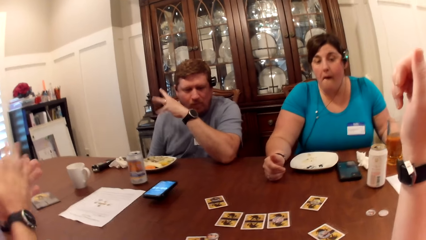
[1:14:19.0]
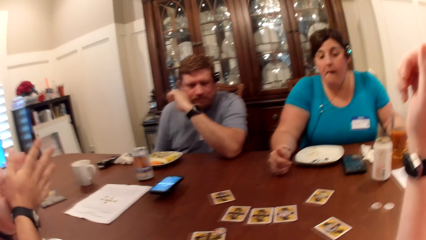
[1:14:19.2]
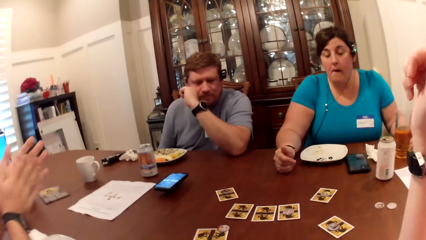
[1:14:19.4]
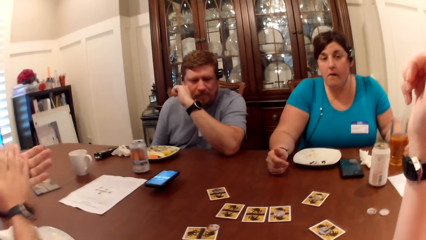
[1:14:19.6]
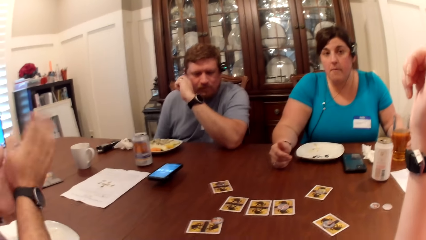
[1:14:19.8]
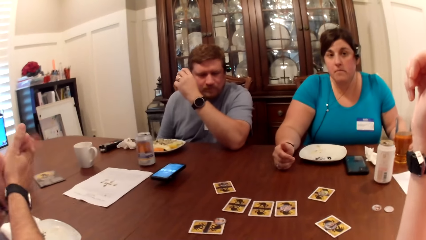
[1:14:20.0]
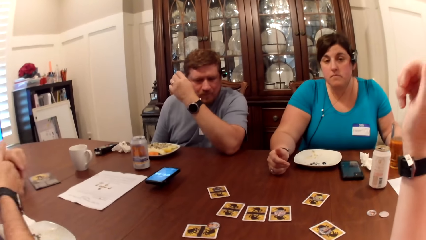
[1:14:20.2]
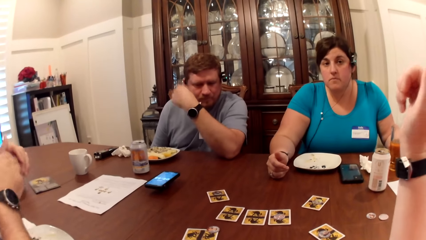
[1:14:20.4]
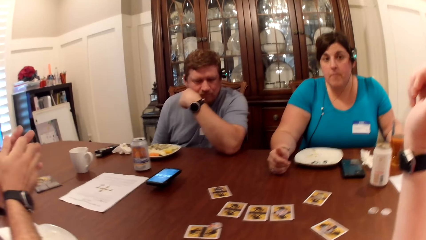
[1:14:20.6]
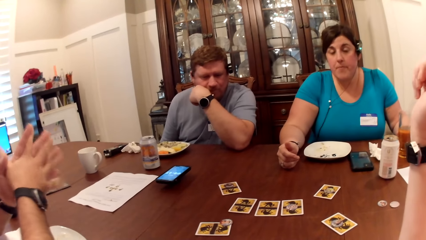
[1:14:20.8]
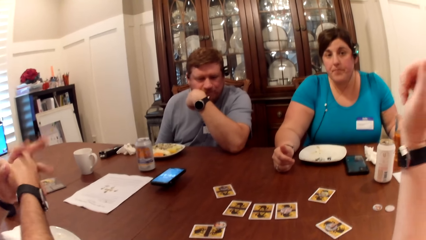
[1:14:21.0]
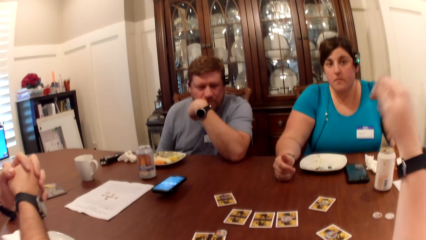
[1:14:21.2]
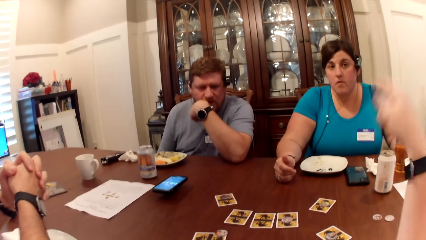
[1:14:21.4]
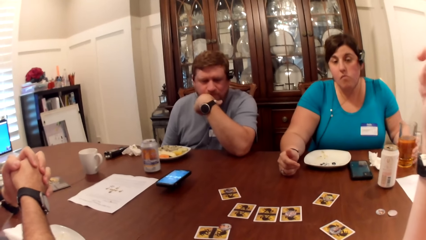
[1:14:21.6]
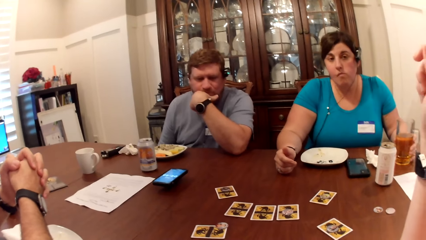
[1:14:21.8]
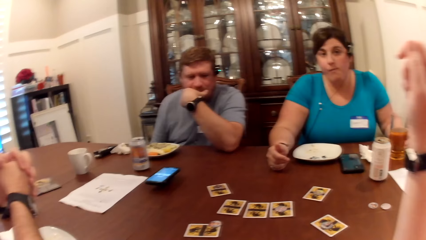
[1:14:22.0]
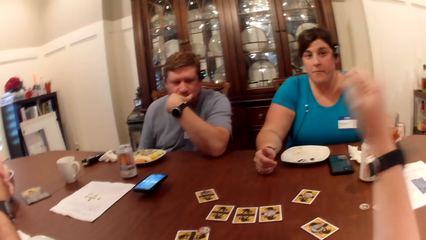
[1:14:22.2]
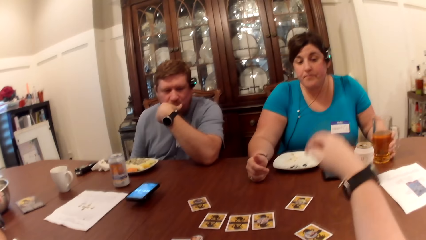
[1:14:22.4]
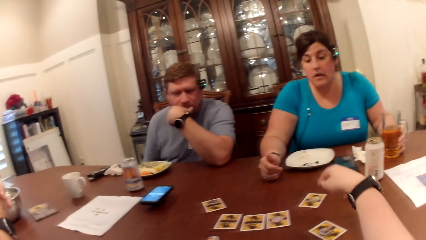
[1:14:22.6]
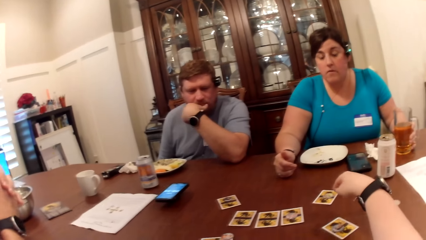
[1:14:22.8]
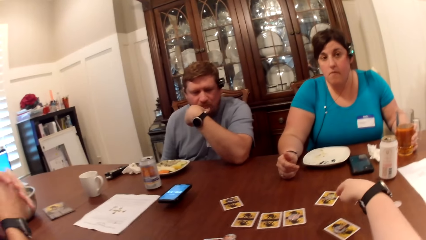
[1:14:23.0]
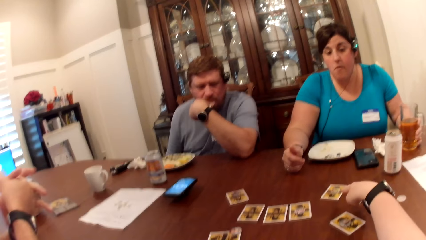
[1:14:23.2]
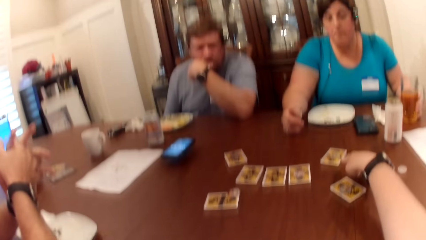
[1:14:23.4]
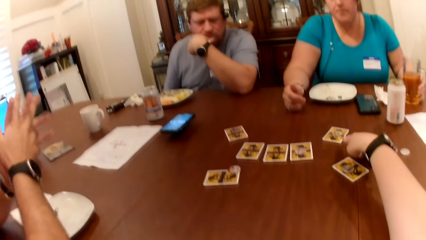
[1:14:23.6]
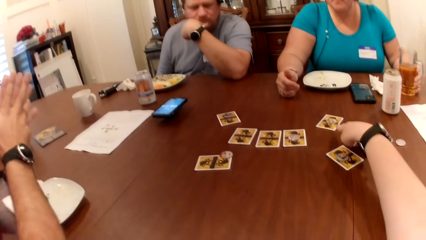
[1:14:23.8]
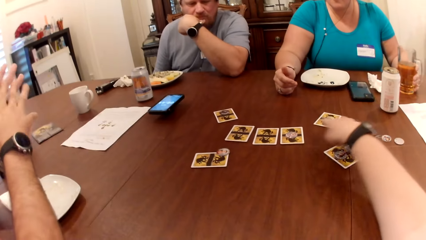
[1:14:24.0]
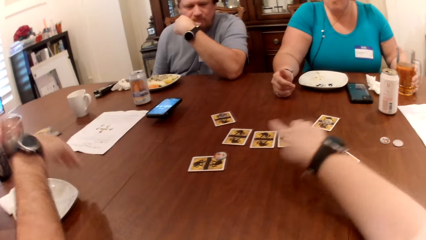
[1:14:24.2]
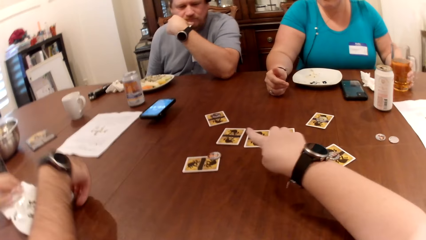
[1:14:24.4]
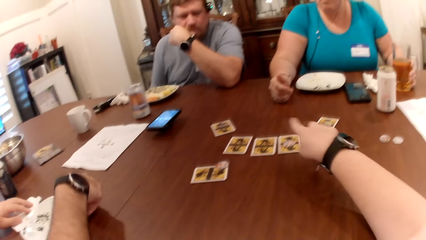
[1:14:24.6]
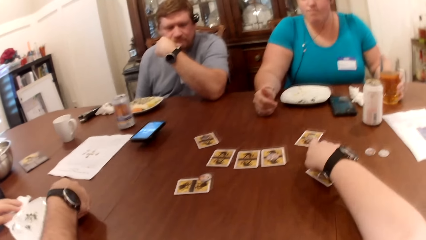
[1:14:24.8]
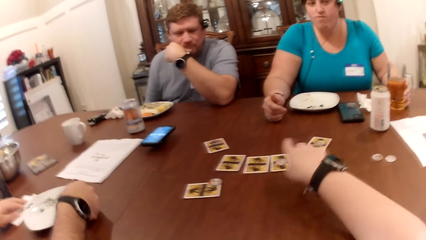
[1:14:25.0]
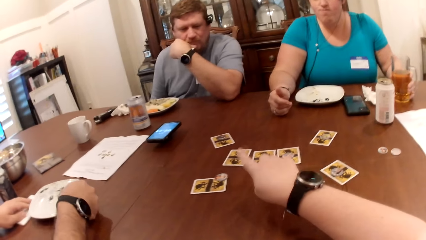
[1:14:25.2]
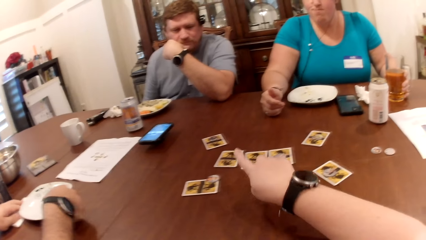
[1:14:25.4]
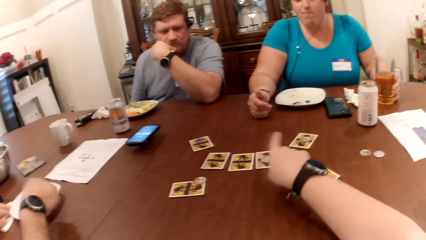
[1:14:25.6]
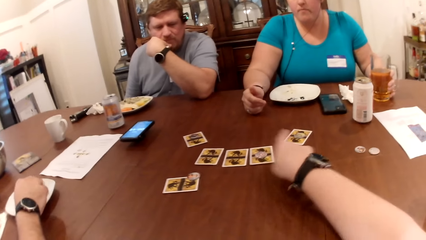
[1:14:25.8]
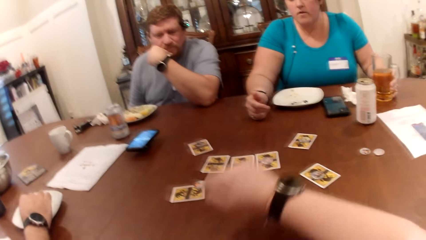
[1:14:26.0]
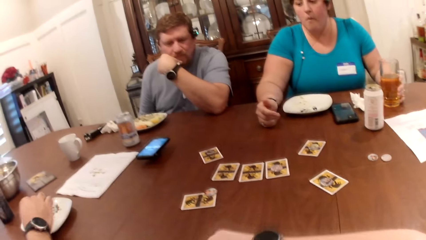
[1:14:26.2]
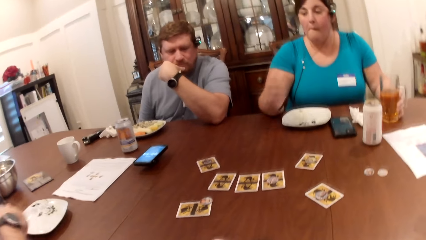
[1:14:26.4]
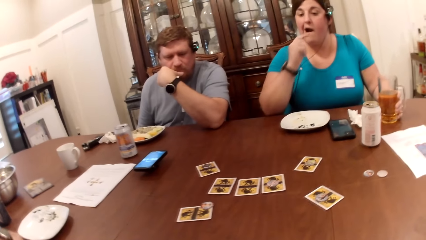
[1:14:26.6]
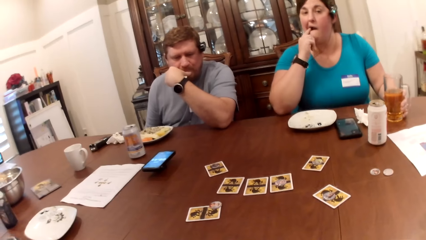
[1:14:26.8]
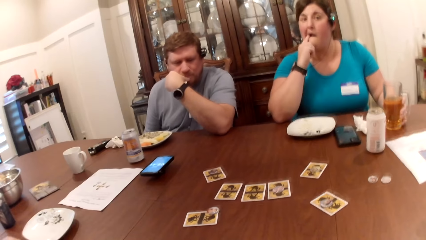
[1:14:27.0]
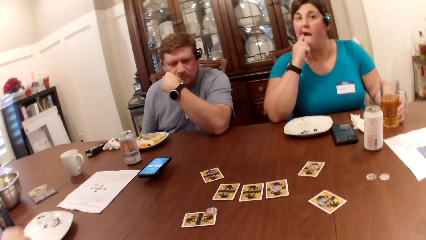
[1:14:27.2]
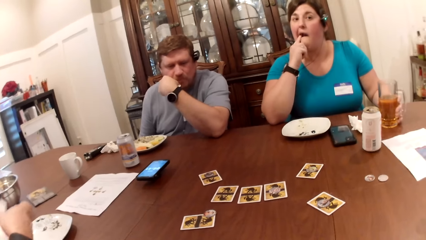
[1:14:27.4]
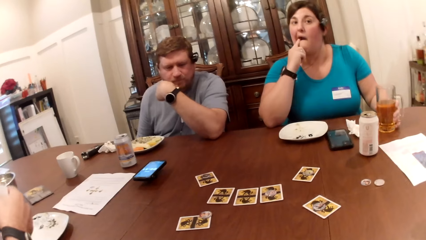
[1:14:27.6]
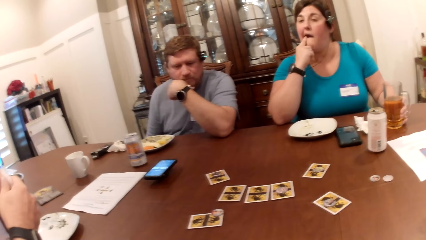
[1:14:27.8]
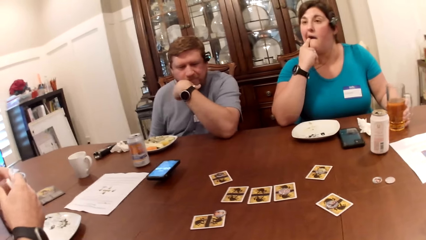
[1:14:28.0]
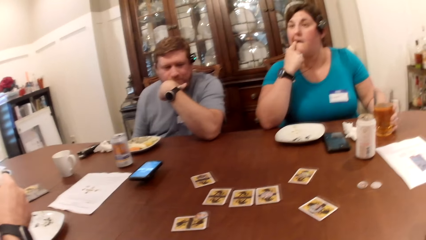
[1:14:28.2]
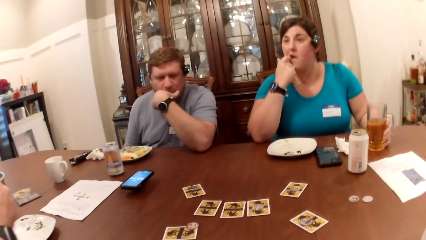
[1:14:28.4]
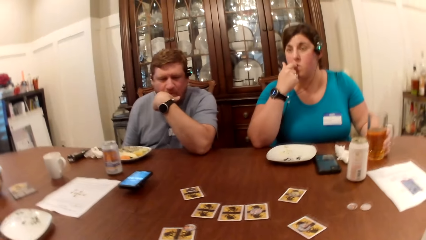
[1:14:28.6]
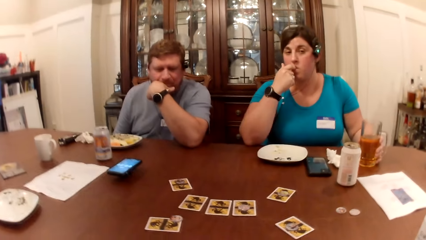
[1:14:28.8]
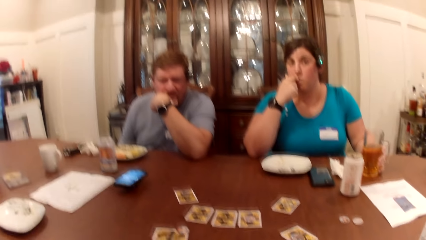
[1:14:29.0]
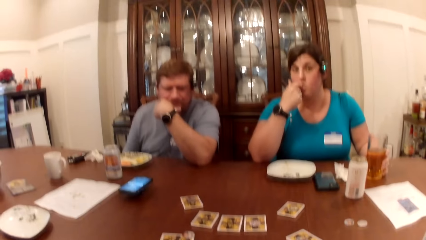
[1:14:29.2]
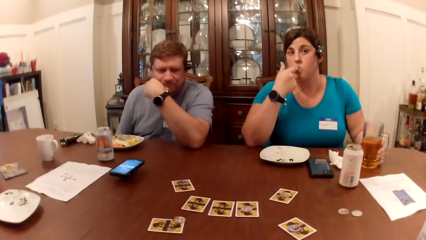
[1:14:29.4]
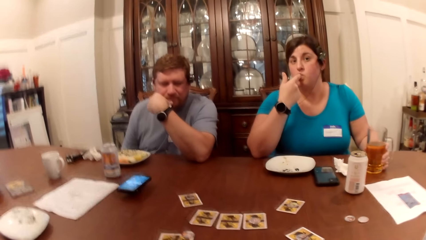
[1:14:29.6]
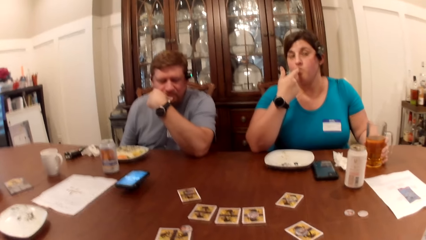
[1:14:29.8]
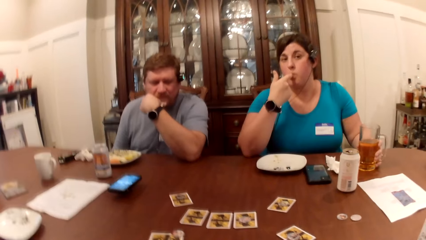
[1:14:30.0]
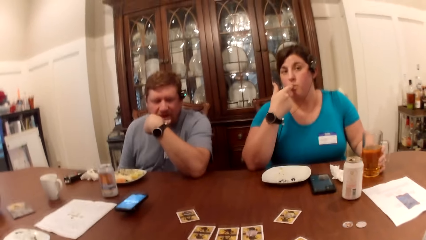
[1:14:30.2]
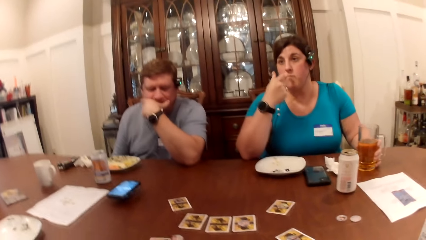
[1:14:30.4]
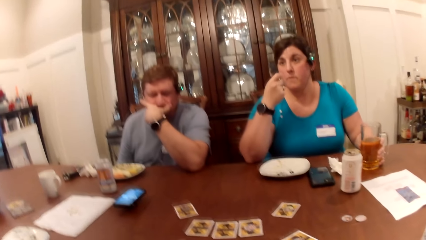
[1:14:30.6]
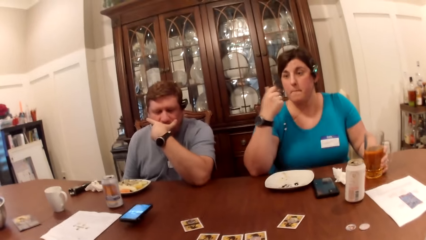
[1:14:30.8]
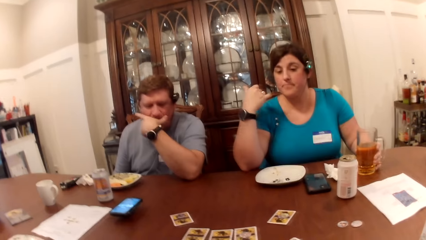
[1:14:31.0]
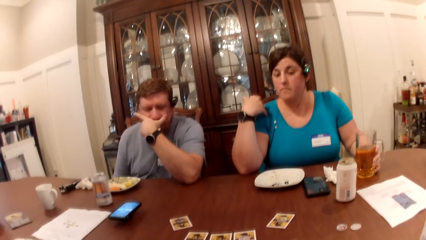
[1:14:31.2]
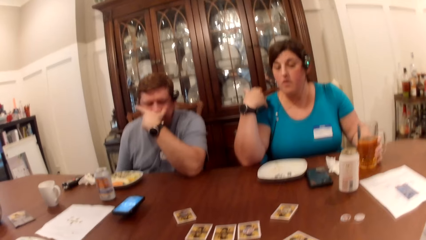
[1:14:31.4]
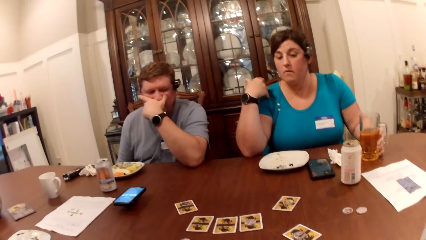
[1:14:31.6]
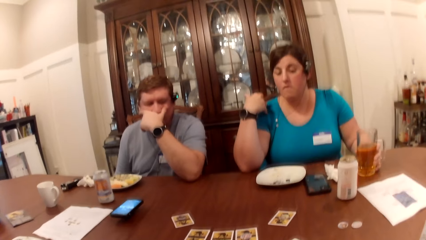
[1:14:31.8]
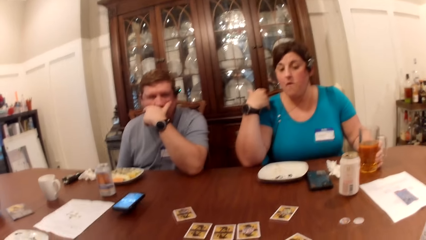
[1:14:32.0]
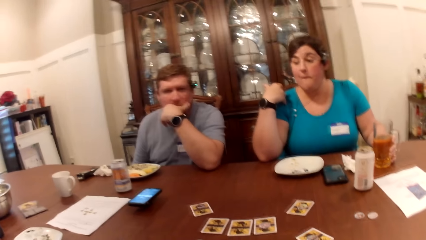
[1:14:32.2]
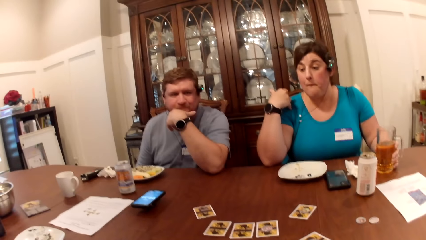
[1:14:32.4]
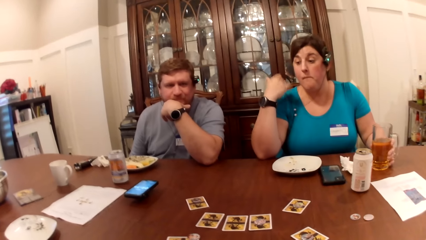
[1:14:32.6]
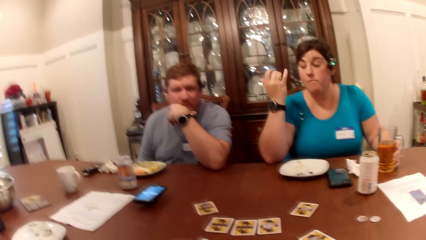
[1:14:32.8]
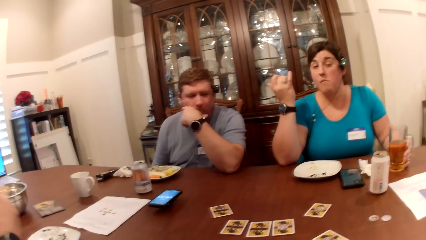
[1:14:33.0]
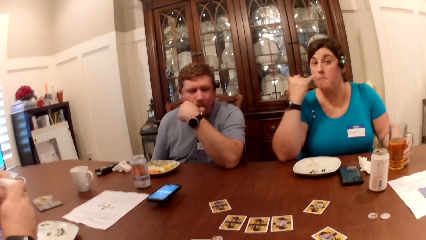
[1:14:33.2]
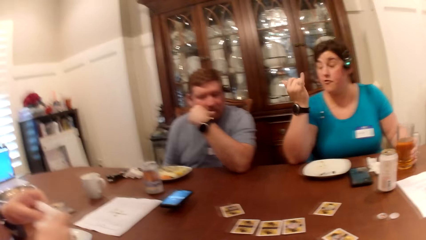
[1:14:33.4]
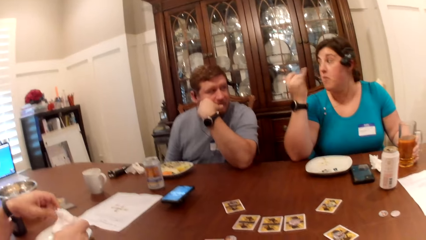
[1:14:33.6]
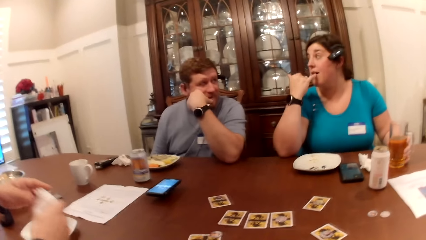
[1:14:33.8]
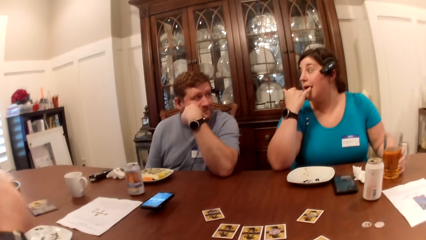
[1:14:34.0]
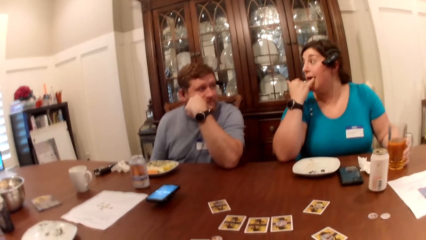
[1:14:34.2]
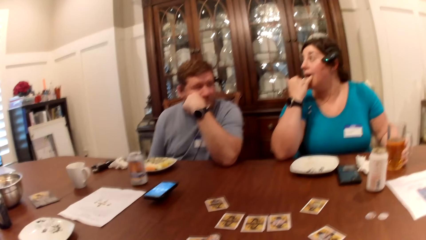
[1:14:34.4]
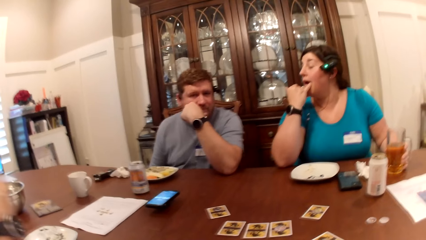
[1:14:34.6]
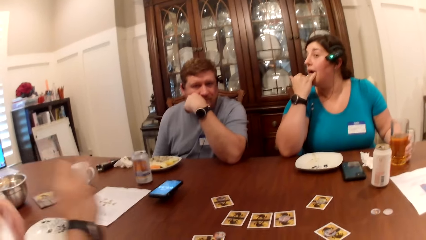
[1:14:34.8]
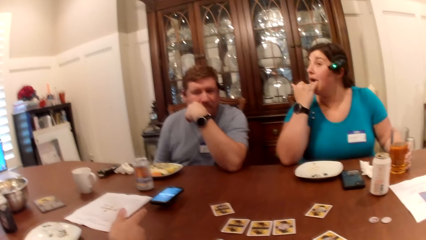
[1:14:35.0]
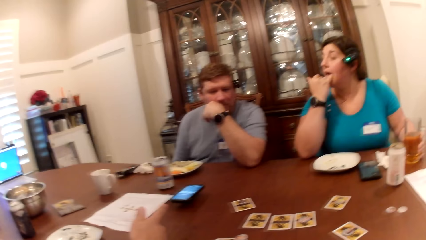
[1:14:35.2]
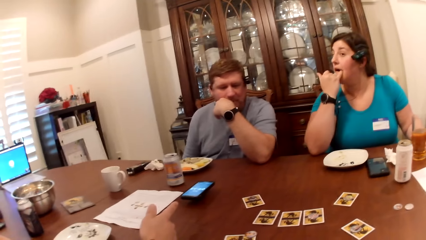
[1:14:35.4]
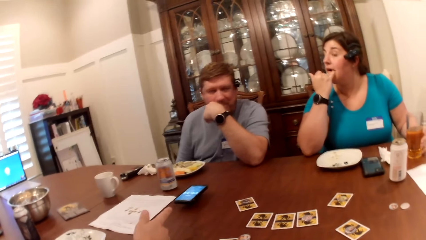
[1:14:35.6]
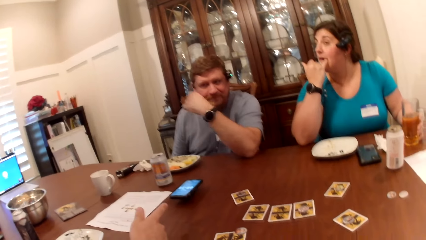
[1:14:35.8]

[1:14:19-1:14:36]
A man rubs his hands. The camera wearer swings a hand and points on the table. The man moves a paper towel on the table with his left hand. The man moves the plate on the table with his right hand. The man cleans both hands with the paper towel. A woman touches her teeth.
